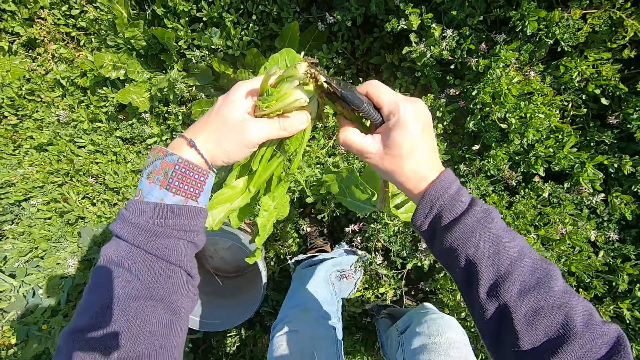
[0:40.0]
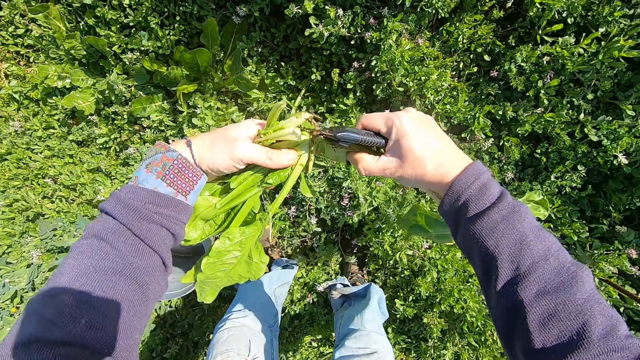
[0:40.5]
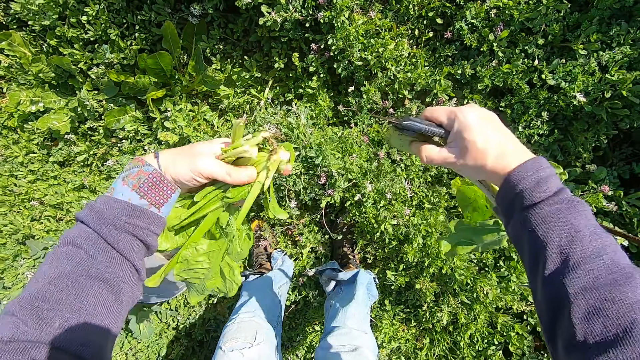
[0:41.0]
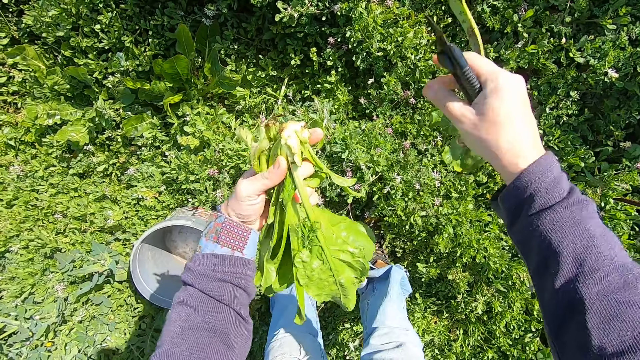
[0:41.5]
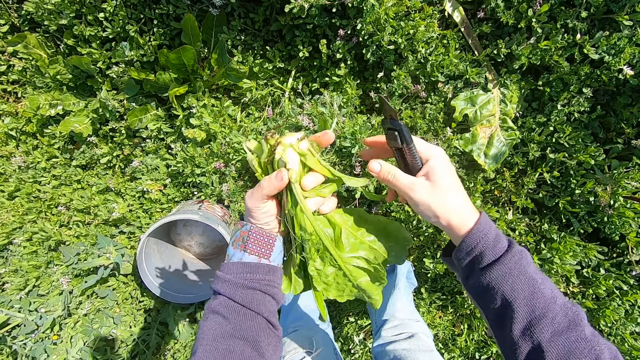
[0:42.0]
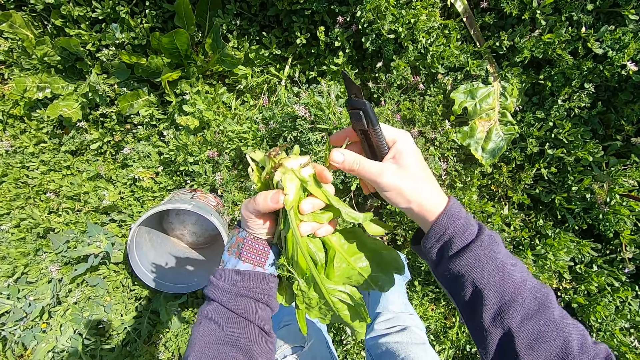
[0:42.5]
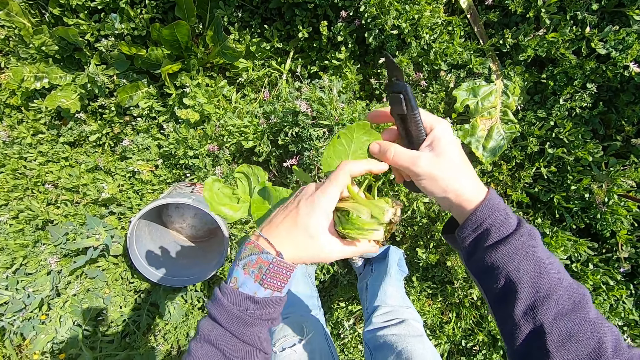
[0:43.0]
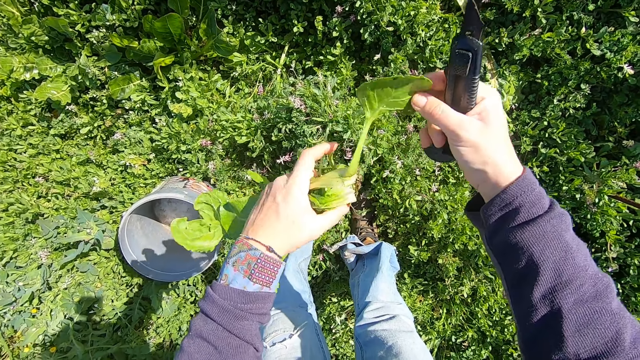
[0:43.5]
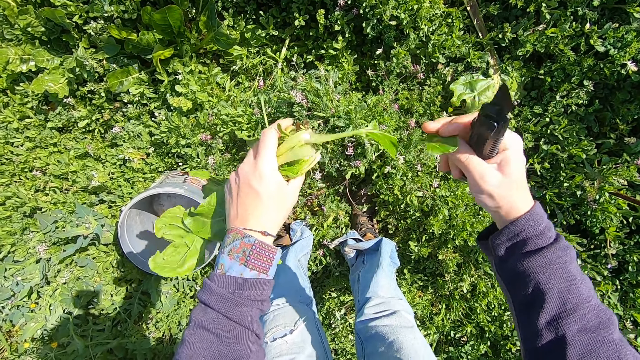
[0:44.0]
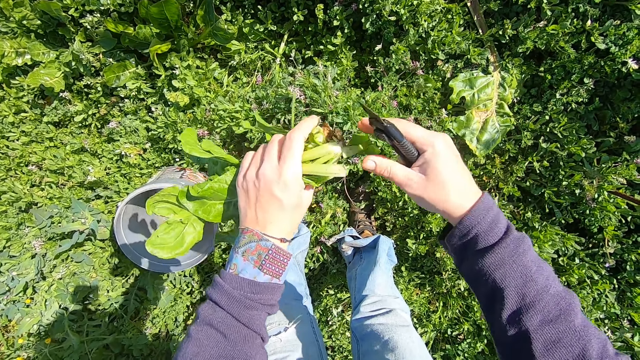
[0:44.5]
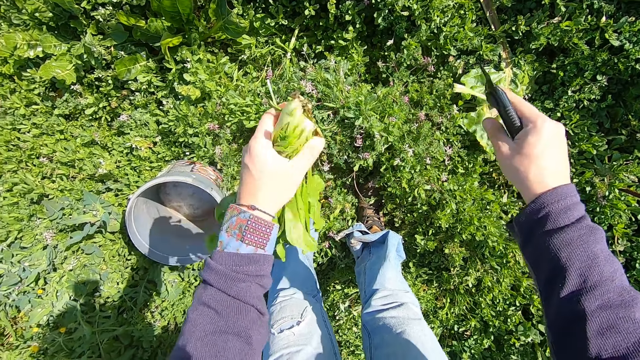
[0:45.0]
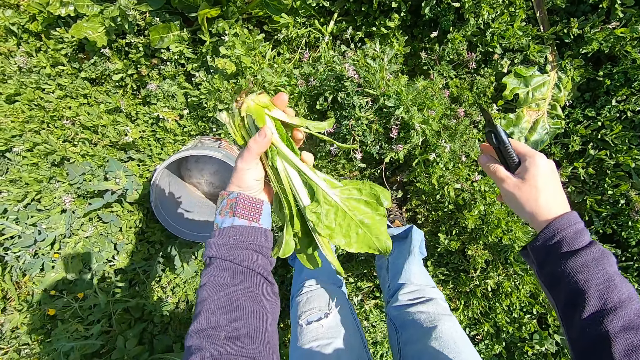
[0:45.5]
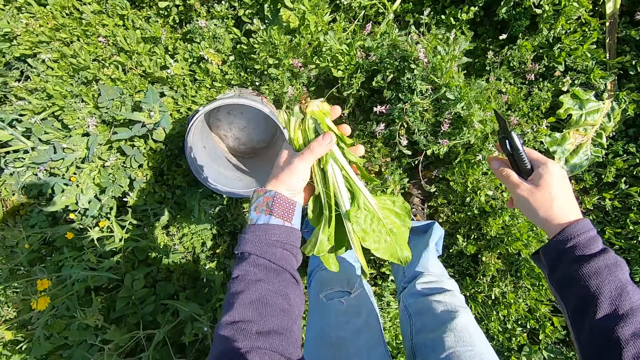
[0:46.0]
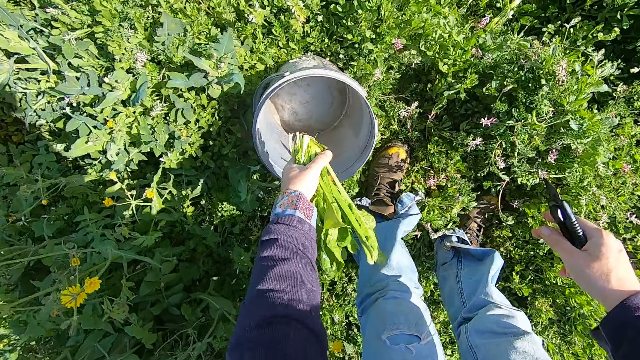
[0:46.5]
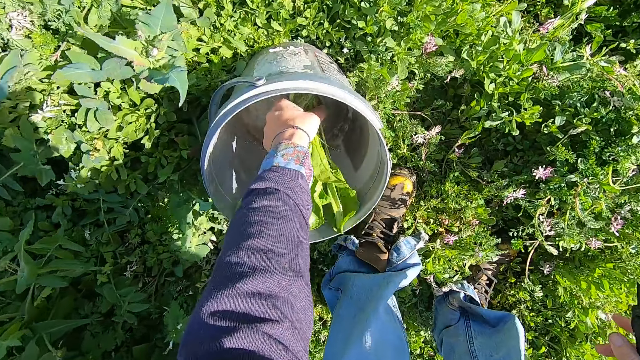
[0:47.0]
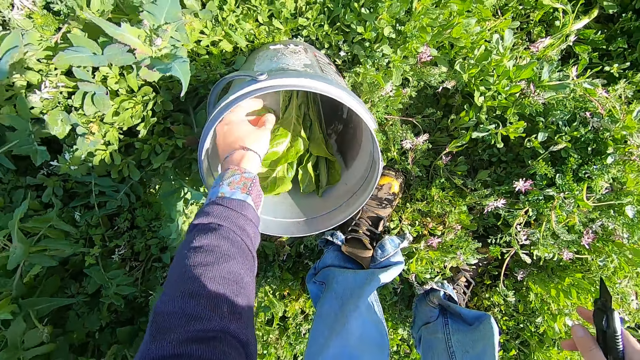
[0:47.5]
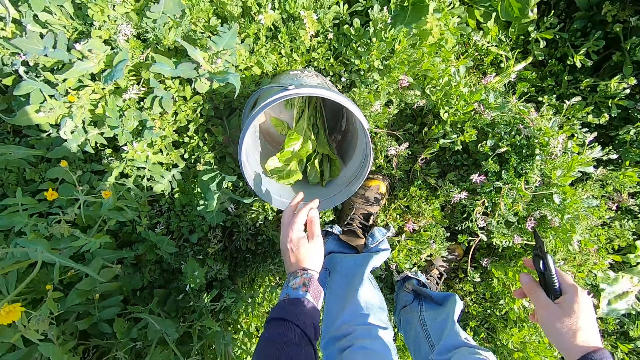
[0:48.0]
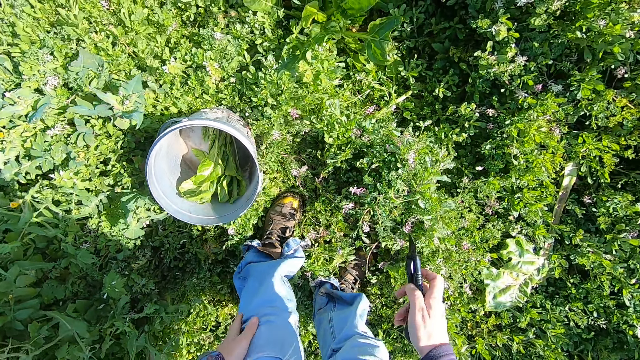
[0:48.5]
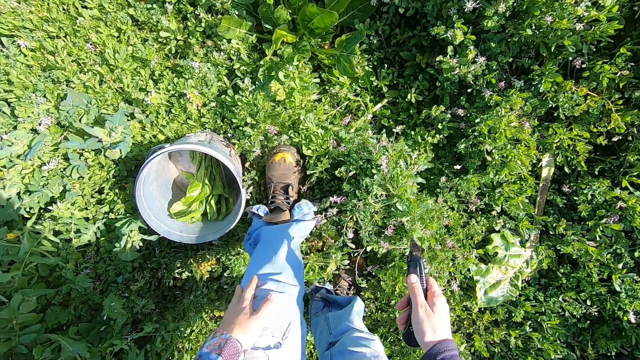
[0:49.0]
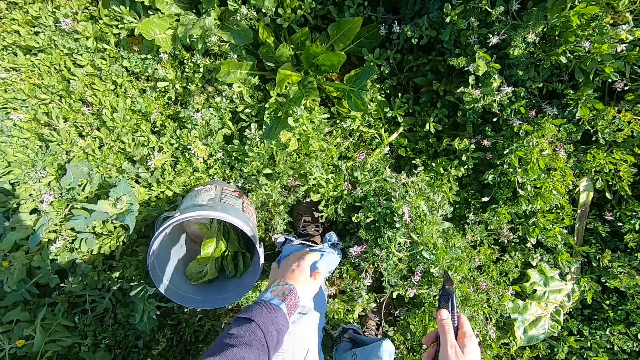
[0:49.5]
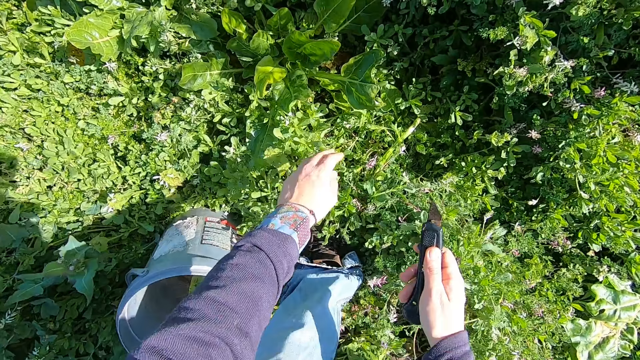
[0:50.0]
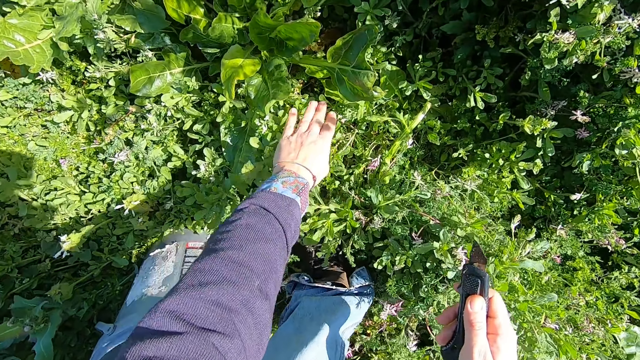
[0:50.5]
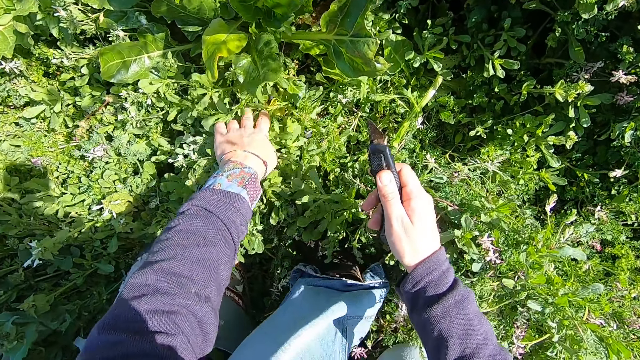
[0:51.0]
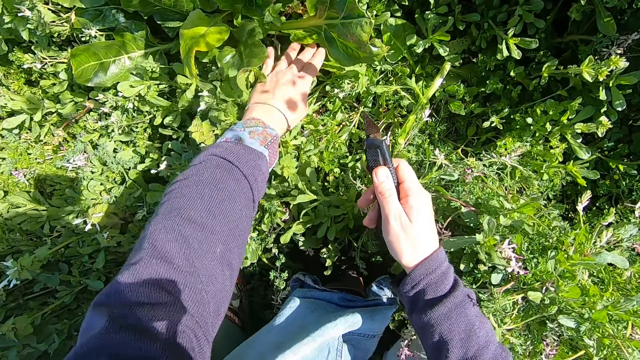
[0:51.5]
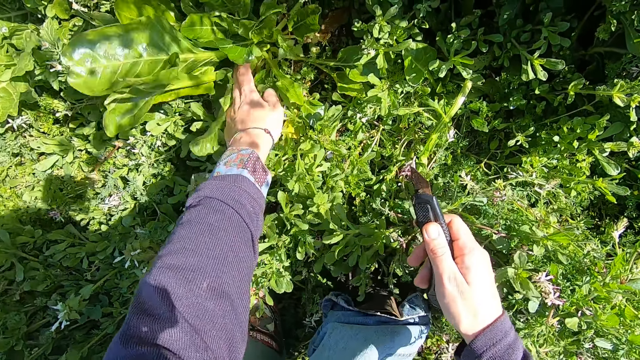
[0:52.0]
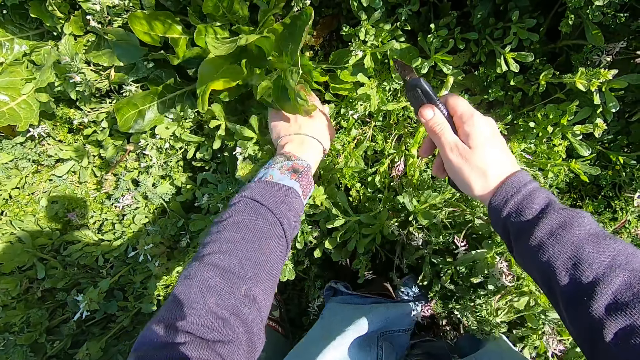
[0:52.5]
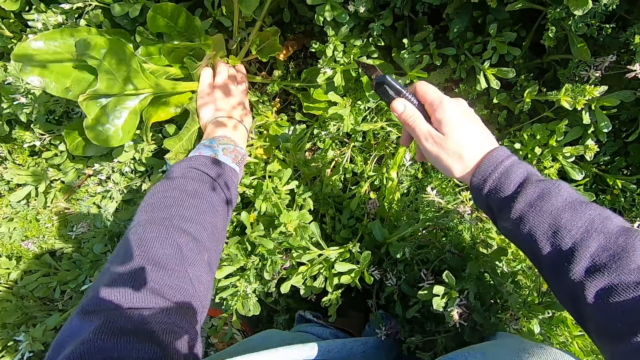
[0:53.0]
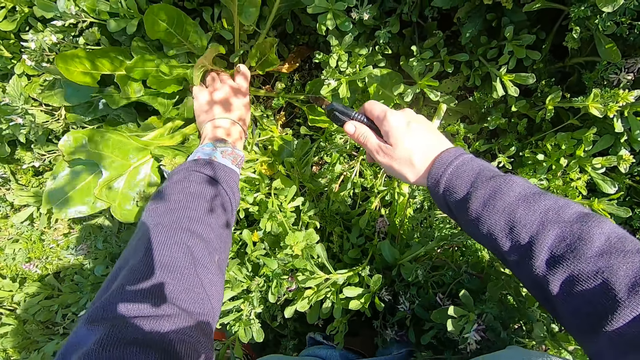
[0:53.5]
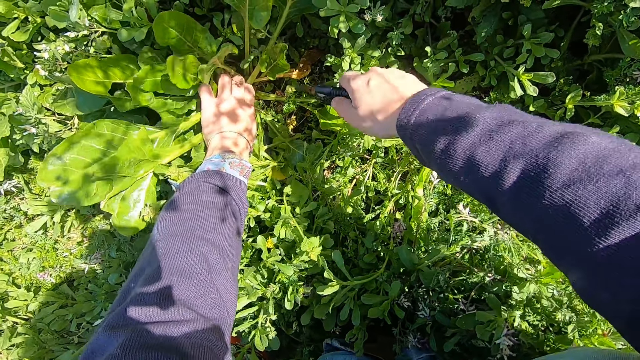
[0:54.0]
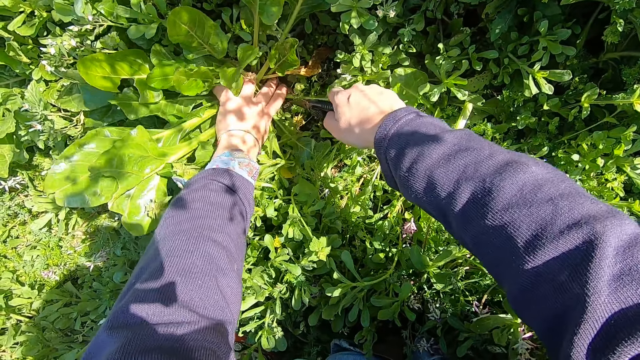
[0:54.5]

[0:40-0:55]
The camera wearer stands up. He throws the plucked plant away. He tears a leaf off from the cut plant. He puts the cut plant in the bucket with his left hand. He touches his jean trousers with his left hand. He moves his left leg forward. He bends towards another spinach plant. He touches some plants. He holds another plant with his left hand.

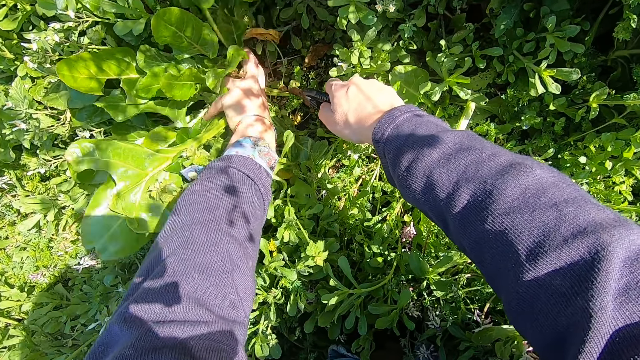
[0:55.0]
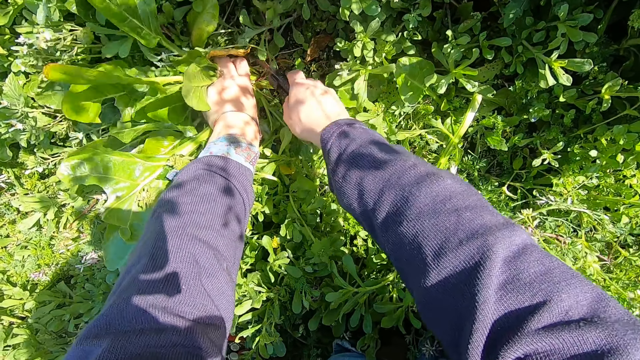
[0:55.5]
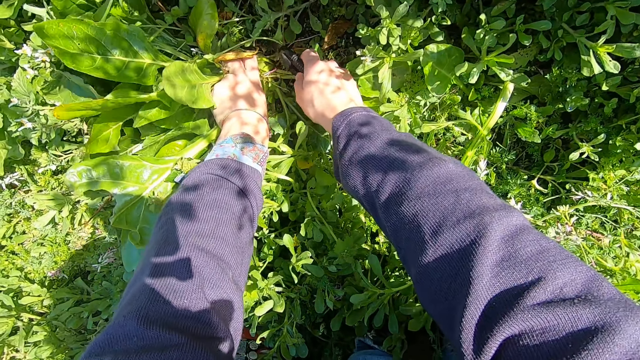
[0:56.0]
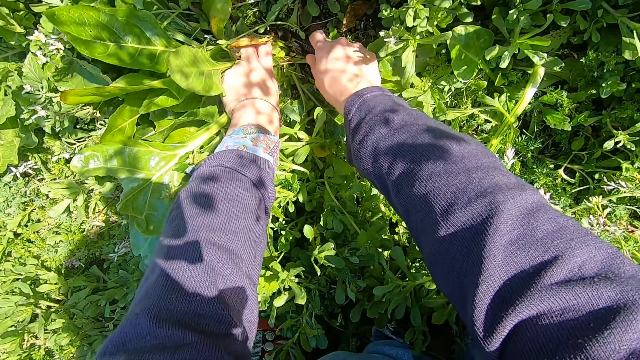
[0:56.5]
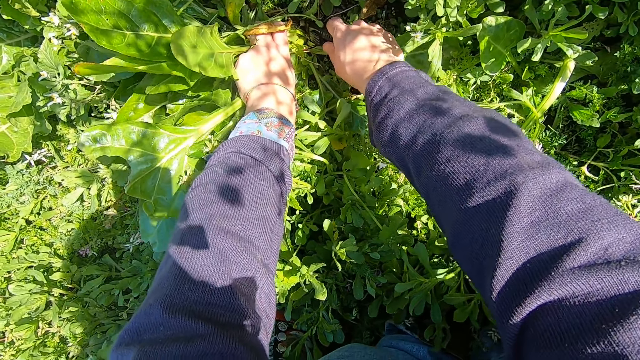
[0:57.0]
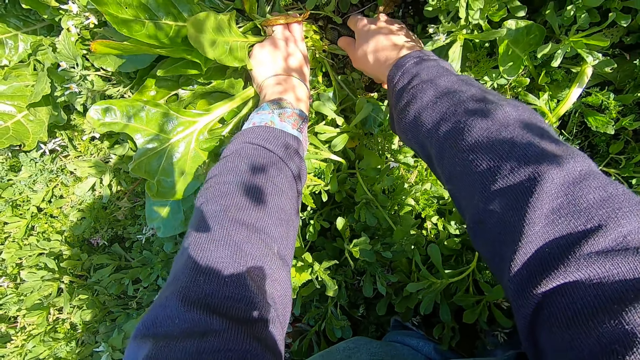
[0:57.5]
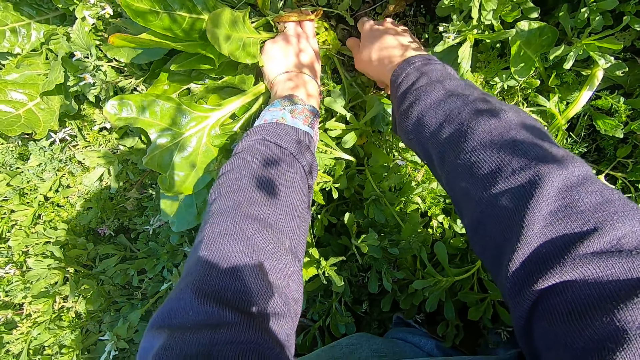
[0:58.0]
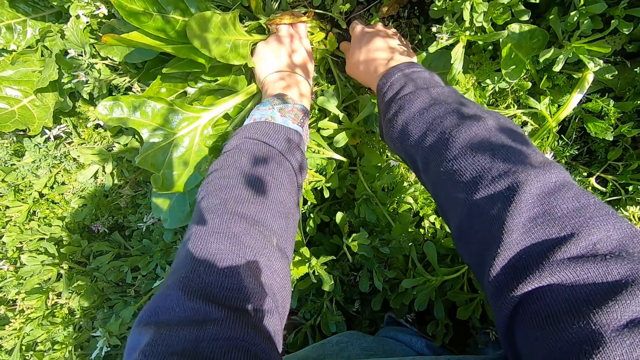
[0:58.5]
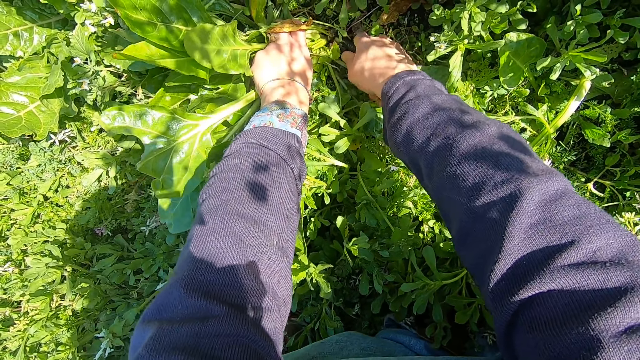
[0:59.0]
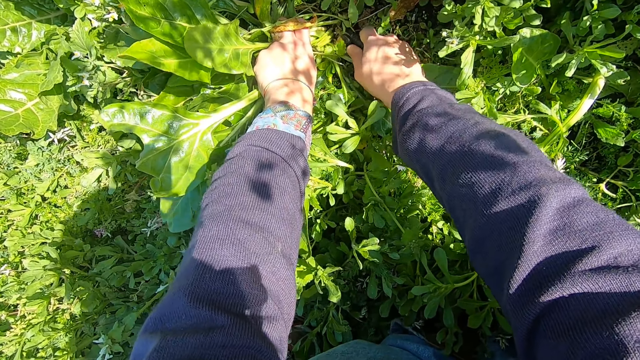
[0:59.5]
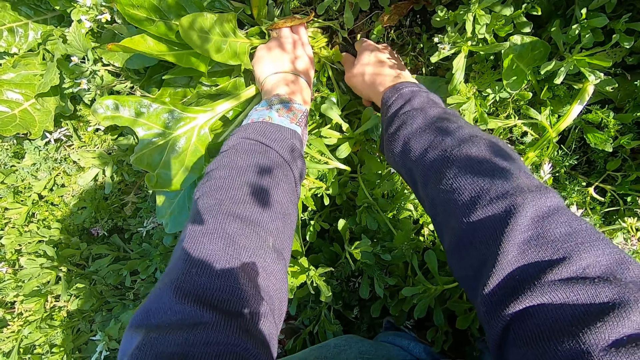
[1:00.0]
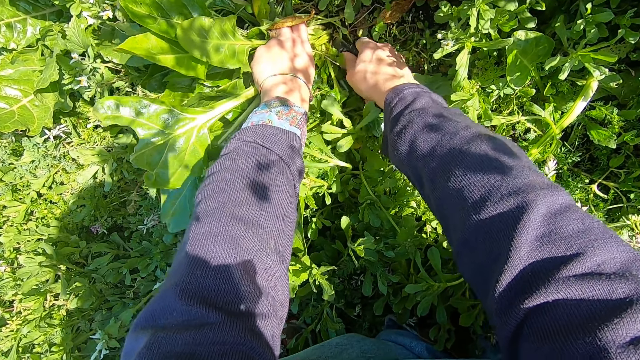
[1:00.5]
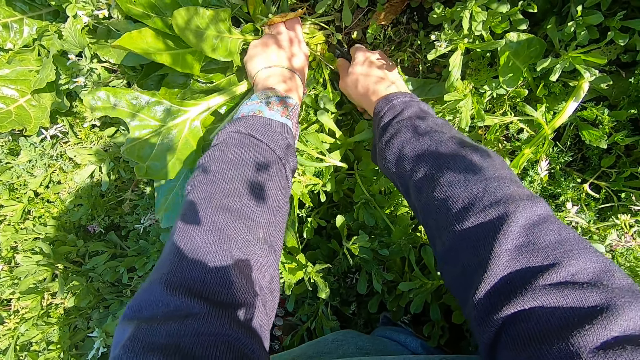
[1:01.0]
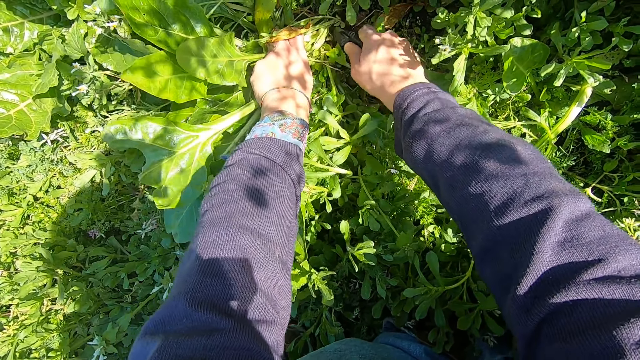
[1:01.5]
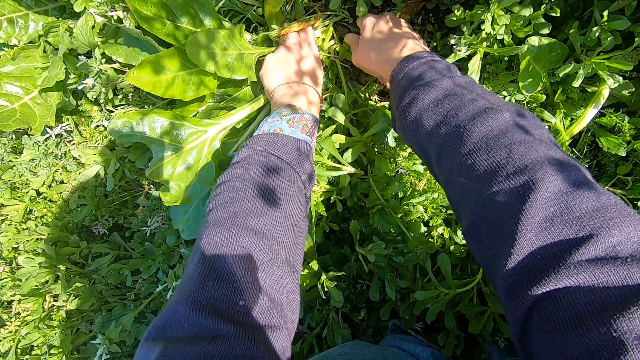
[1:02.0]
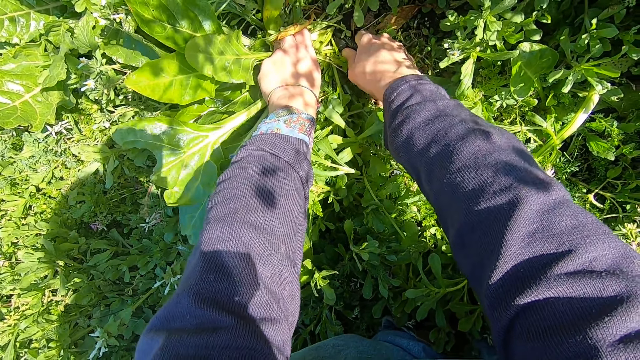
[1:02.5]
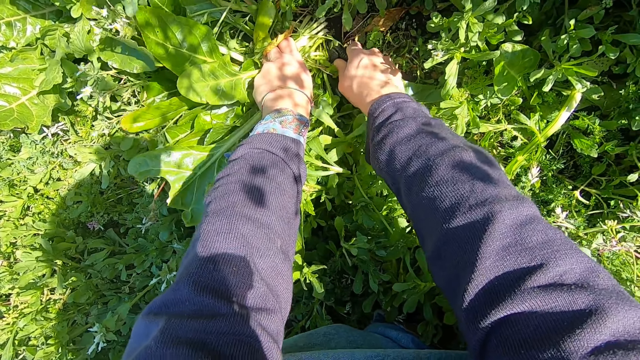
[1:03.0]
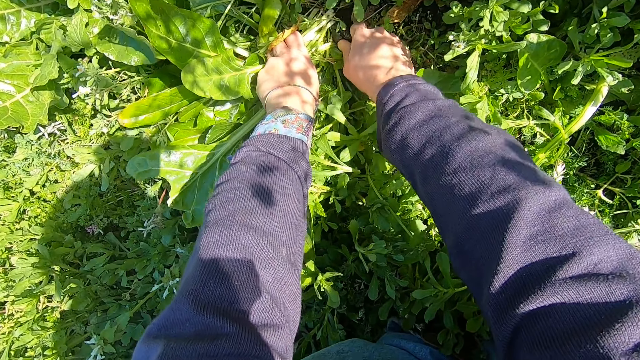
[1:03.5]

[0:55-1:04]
The camera wearer cuts the spinach plant with the cutter knife.
